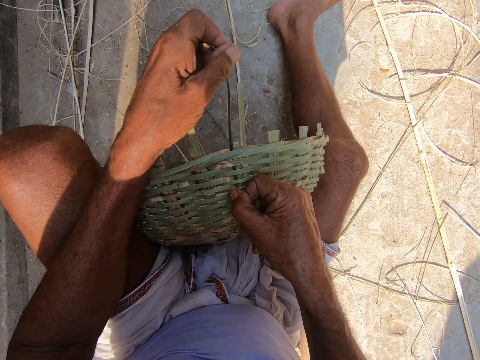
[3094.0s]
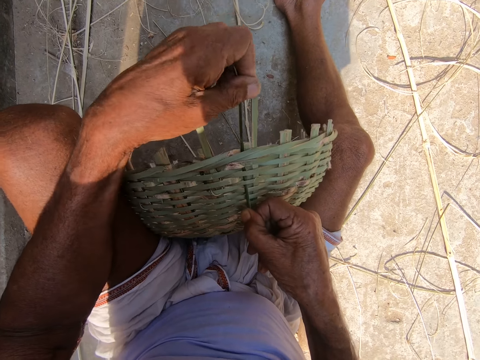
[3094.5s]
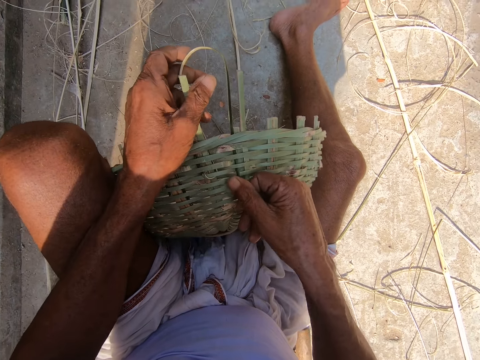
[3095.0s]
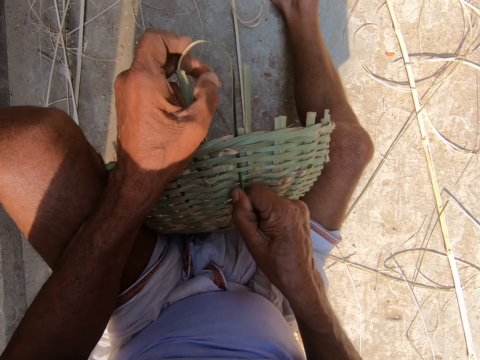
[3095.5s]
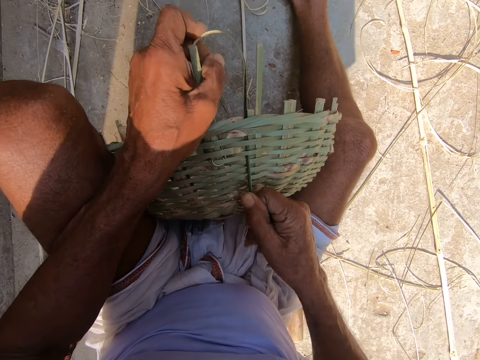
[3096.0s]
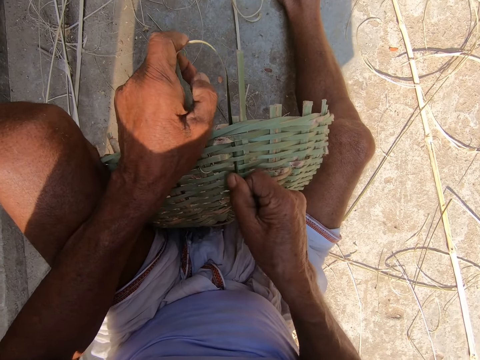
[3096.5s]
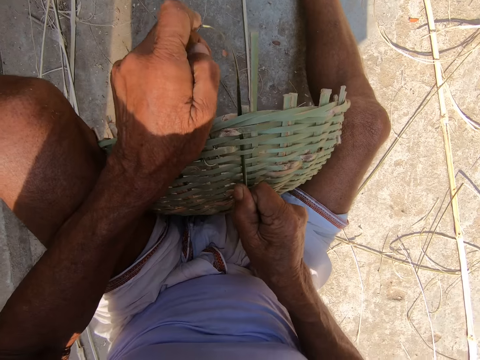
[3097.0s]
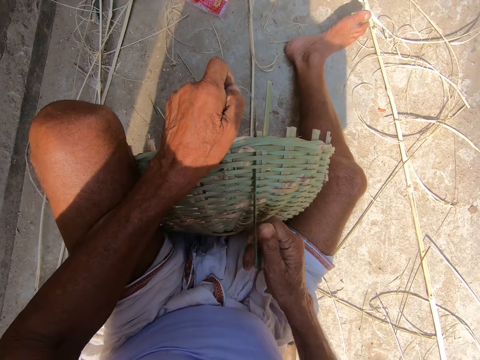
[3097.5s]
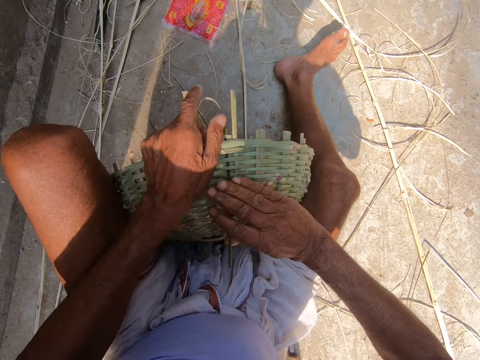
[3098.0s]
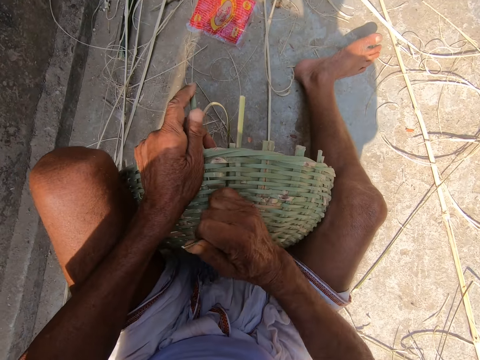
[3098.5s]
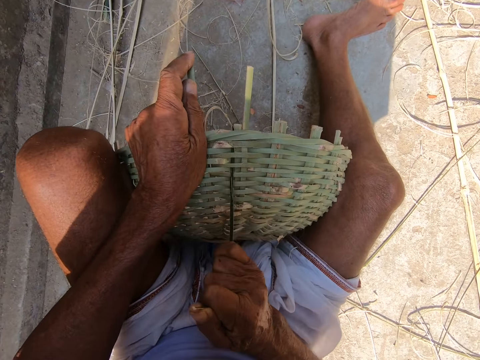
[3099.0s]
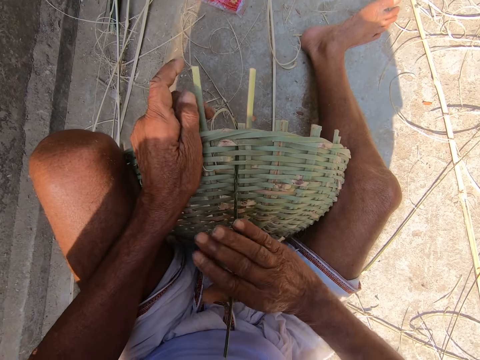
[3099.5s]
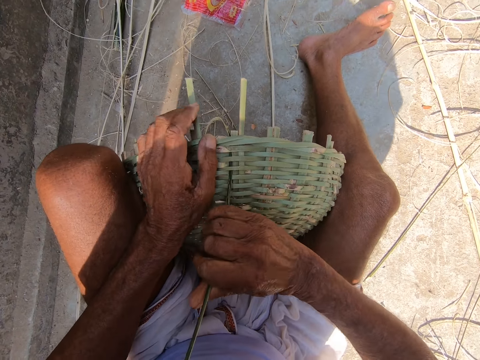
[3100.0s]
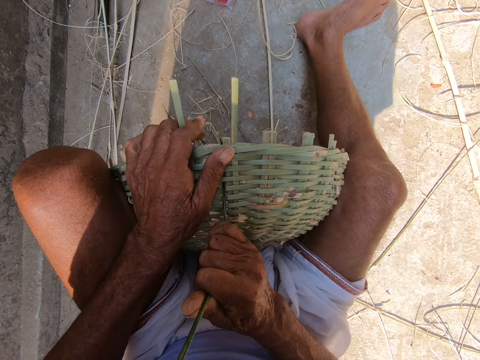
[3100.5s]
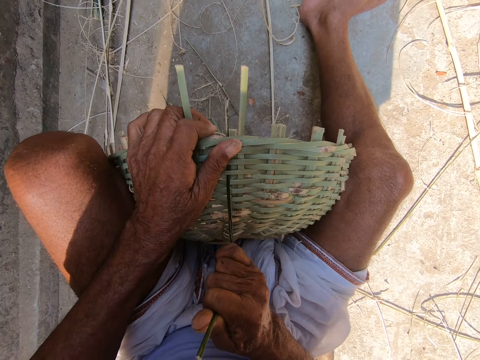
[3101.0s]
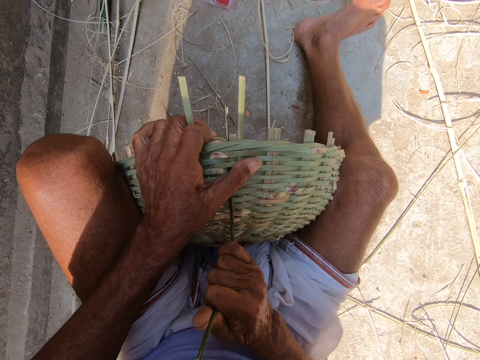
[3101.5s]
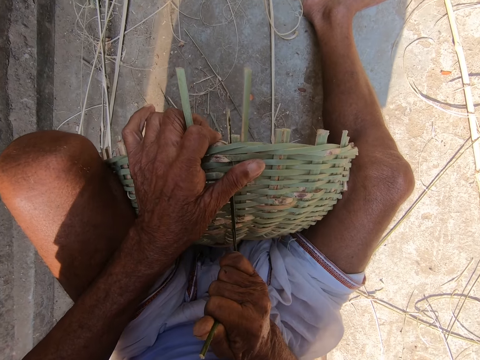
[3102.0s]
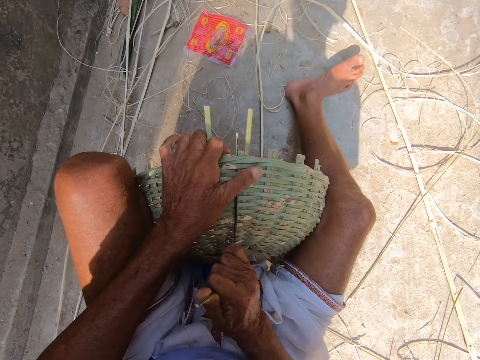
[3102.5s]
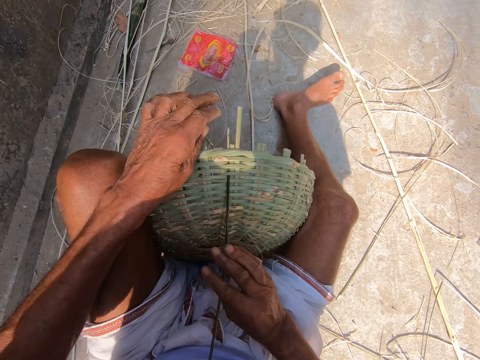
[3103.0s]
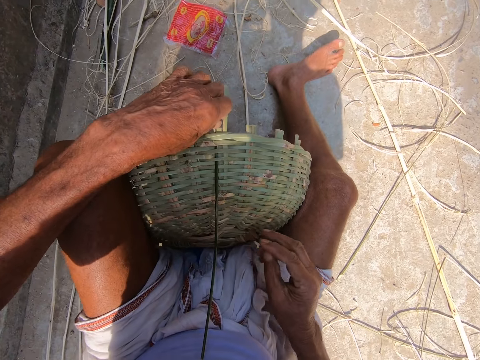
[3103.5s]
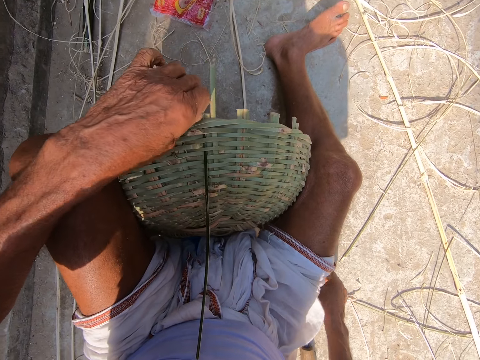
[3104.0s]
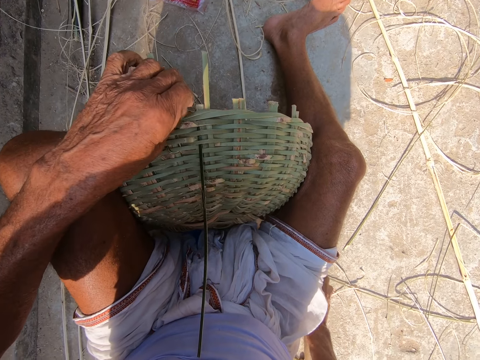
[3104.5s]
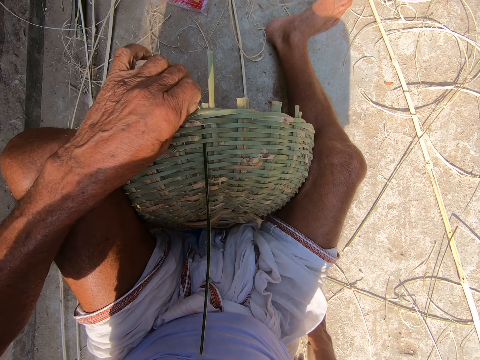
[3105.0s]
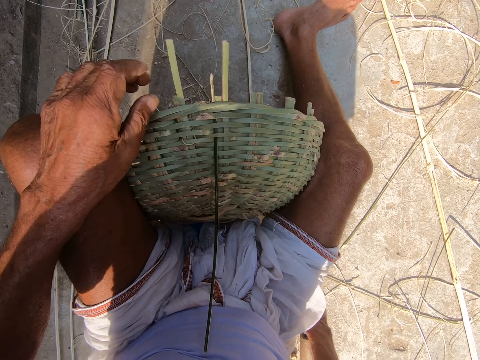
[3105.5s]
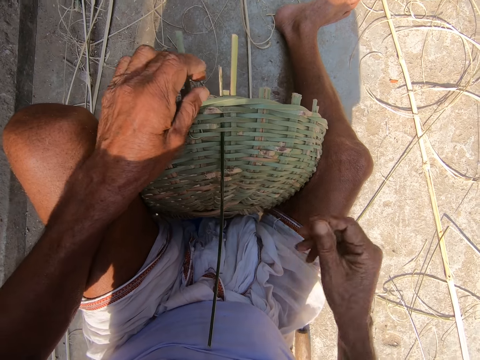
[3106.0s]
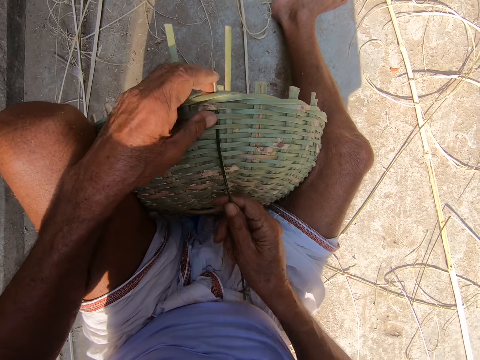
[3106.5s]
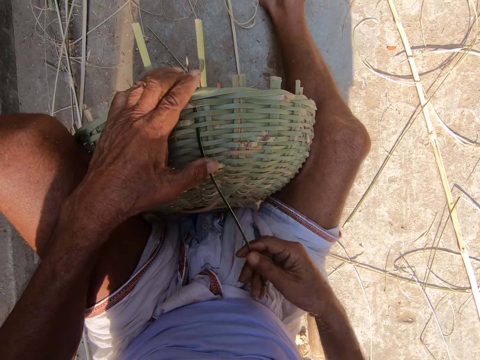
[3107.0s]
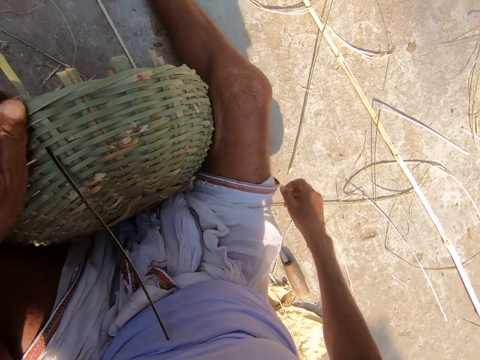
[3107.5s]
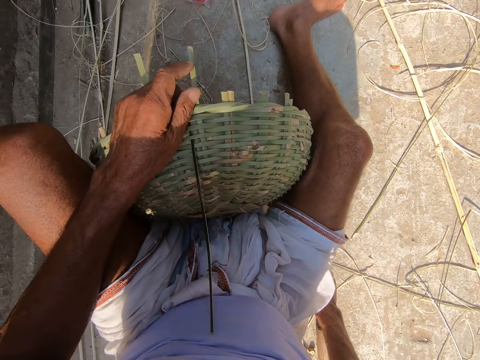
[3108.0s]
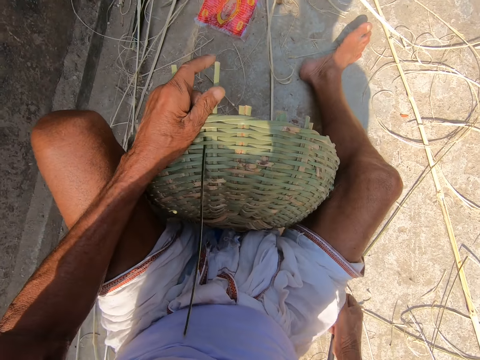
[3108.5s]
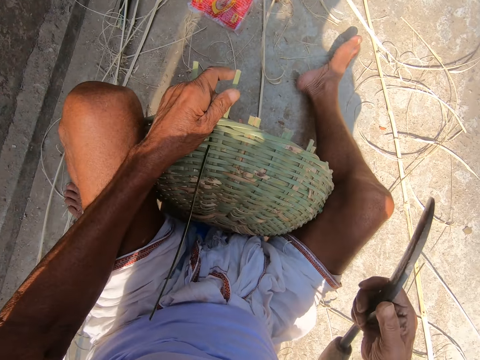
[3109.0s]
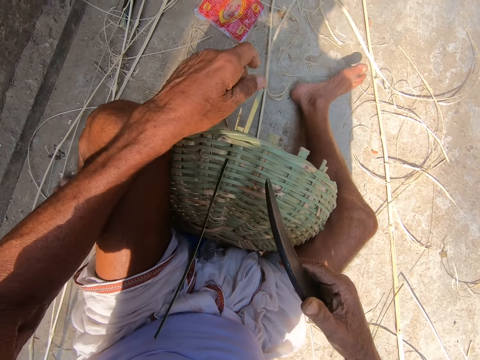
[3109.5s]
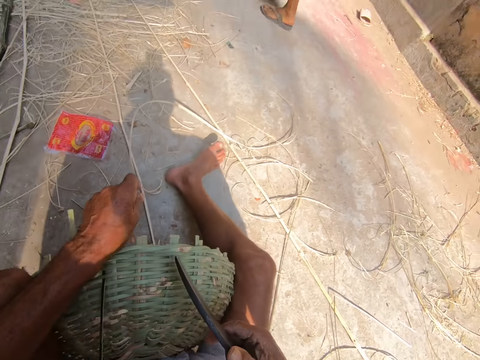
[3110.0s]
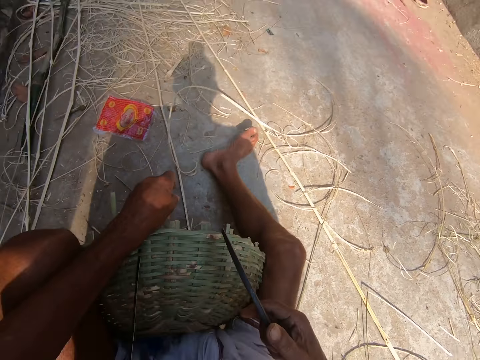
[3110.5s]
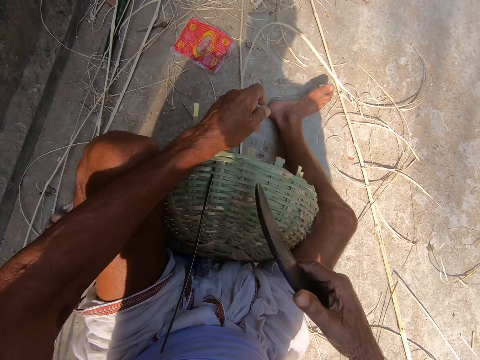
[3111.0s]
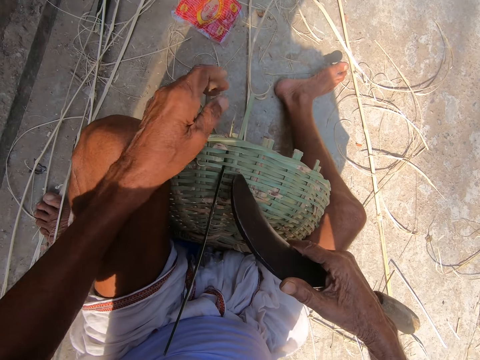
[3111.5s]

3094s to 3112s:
The camera wearer touches the grass and straightens the grass. A woman interacts with the camera wearer. The camera wearer picks up the sickle or machete from the ground with his right hand. He straightens the basket with the machete.

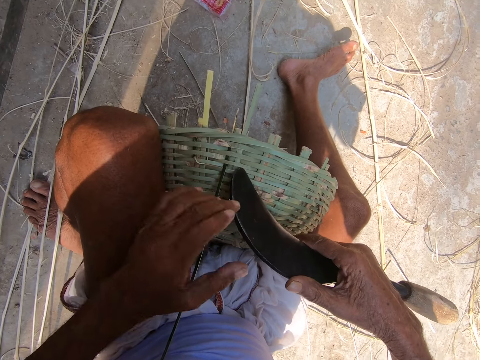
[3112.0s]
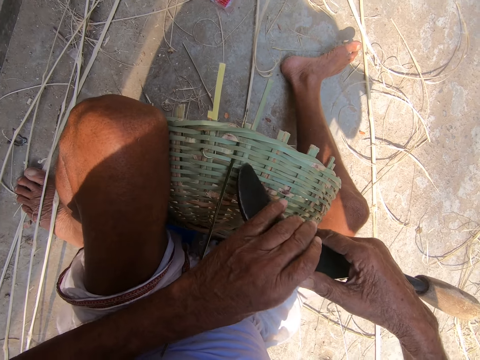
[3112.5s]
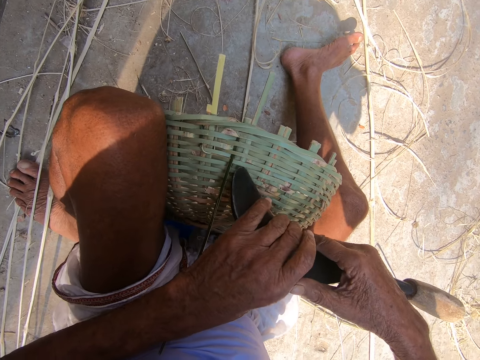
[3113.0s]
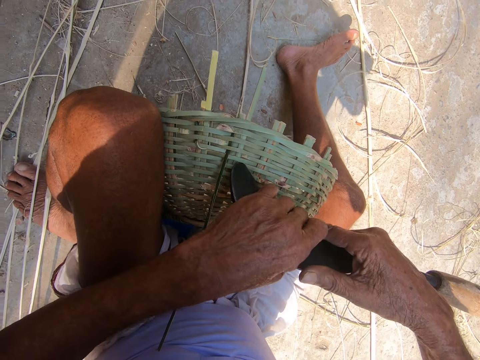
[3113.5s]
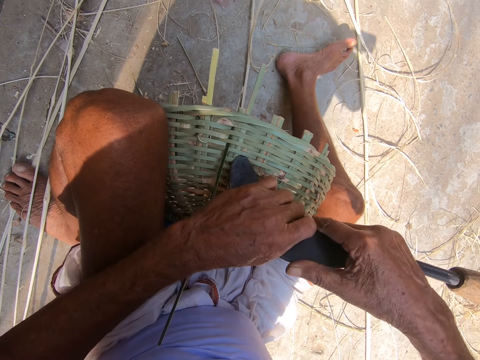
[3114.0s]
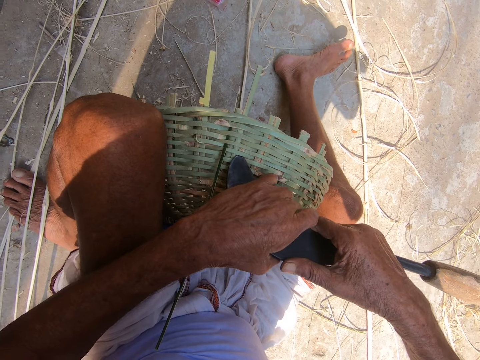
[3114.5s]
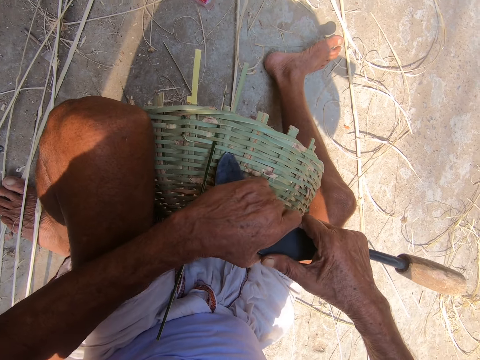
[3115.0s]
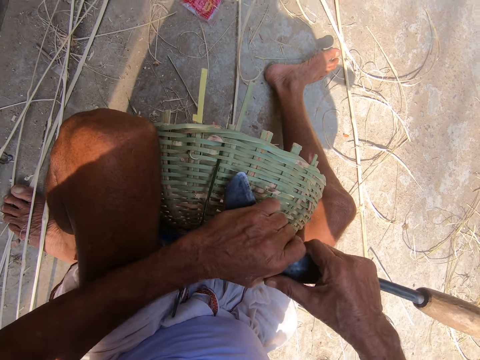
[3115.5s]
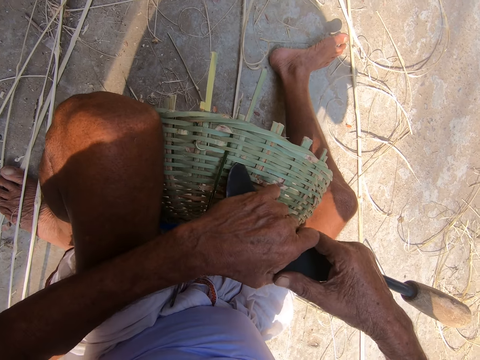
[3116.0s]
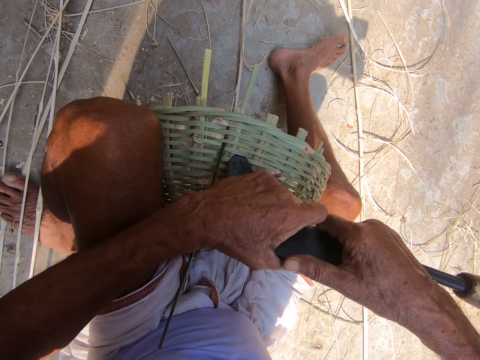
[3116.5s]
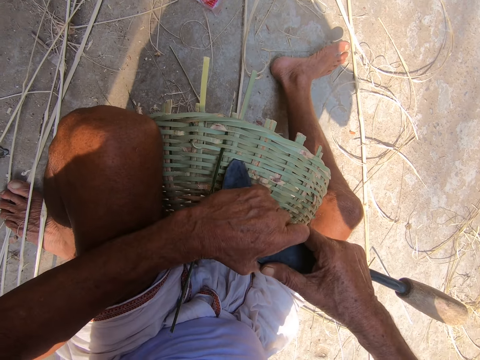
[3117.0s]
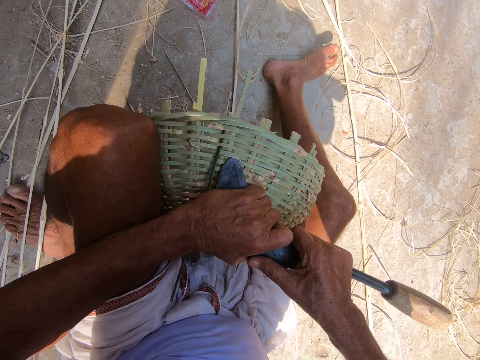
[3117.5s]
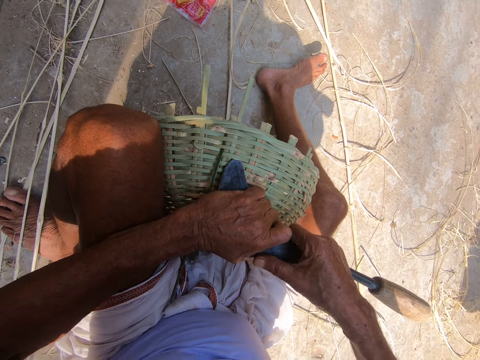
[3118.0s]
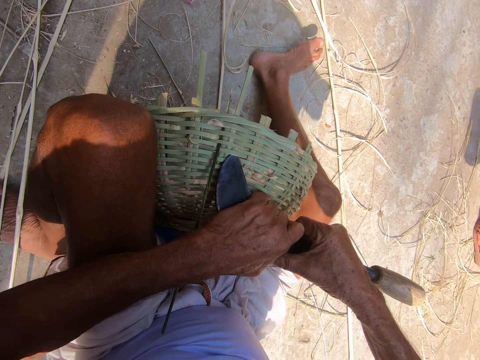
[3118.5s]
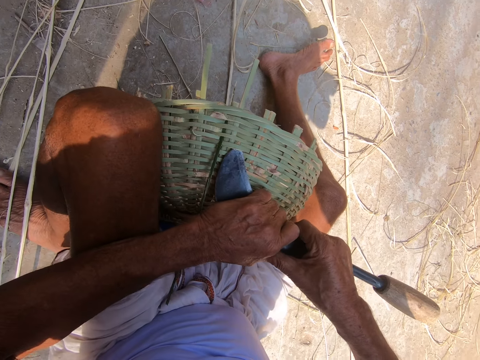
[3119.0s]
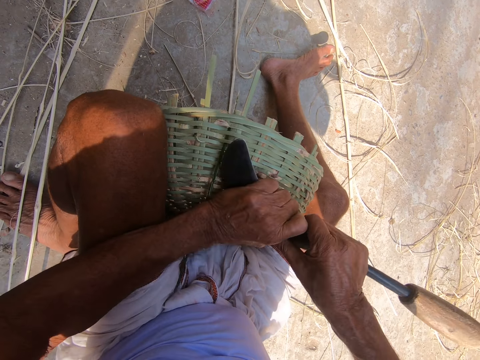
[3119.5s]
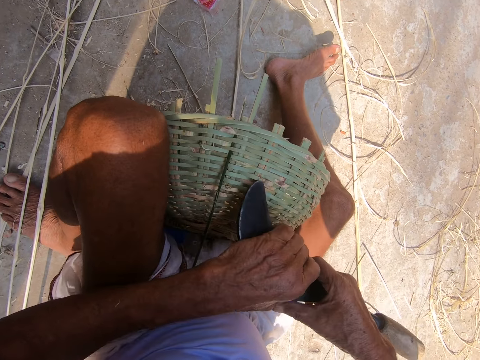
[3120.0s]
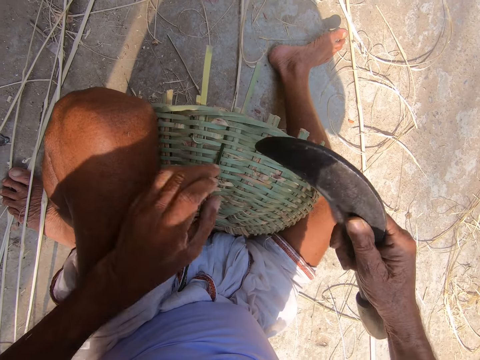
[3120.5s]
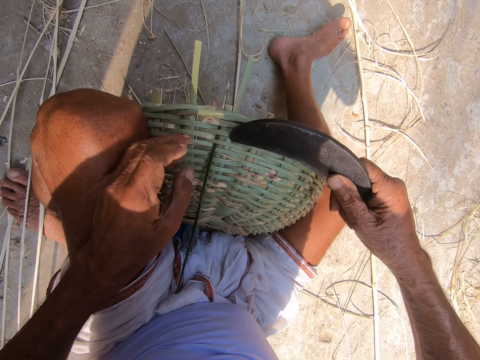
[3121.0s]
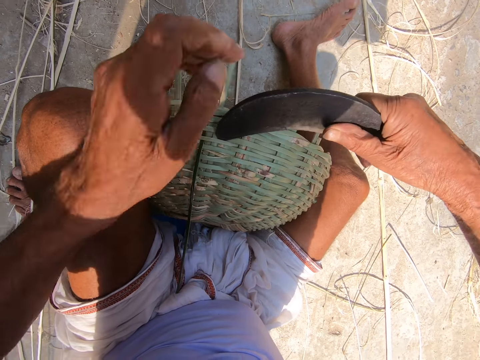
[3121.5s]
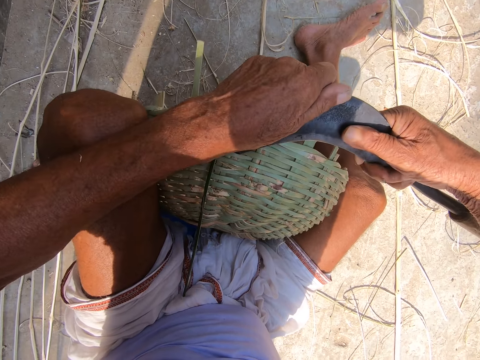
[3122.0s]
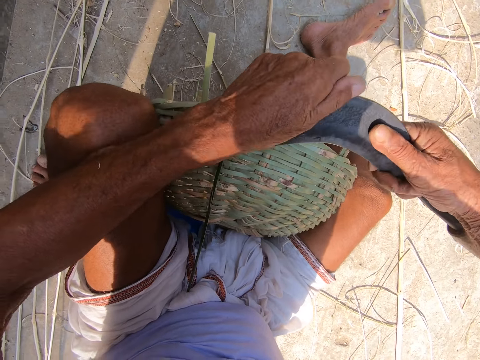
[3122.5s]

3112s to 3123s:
The camera wearer adjusts the bamboo strip on the basket with the sickle in both hands.
